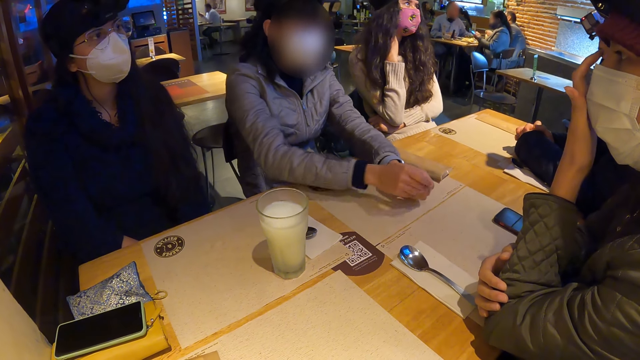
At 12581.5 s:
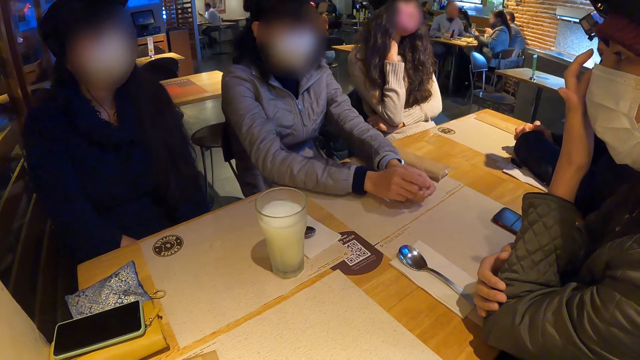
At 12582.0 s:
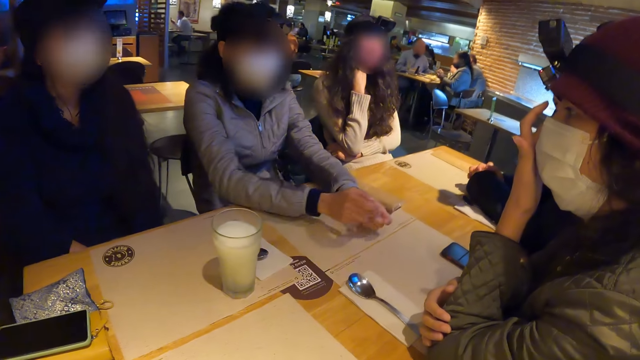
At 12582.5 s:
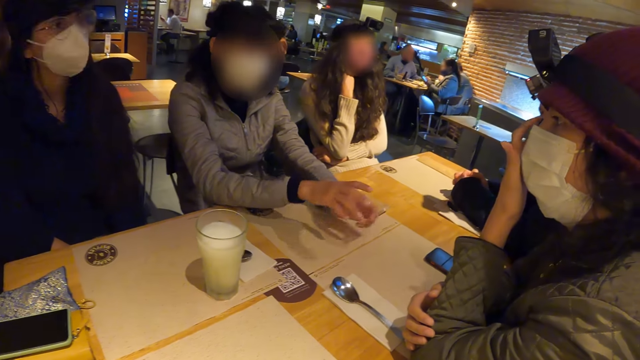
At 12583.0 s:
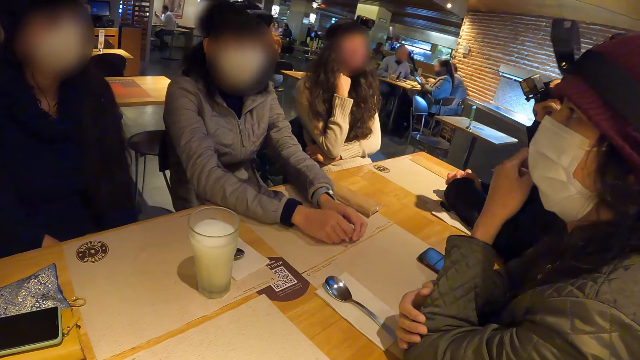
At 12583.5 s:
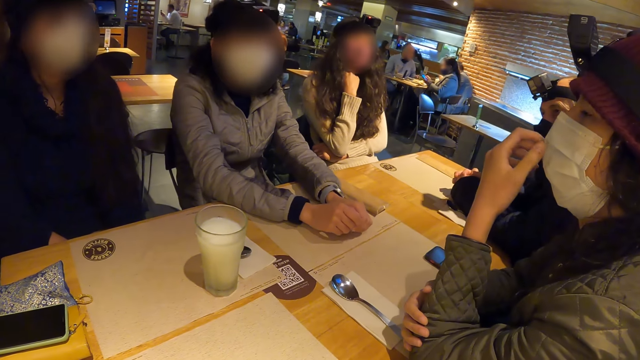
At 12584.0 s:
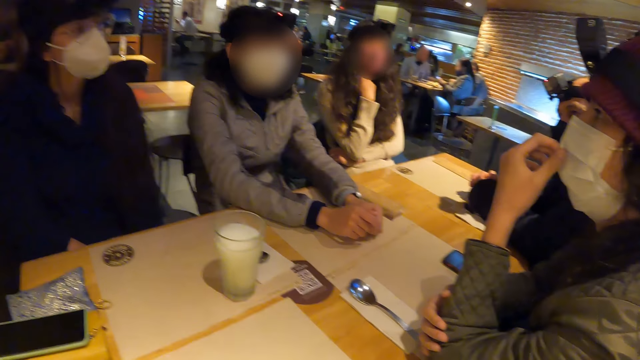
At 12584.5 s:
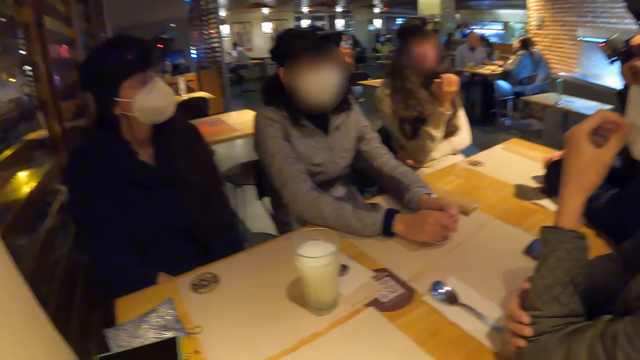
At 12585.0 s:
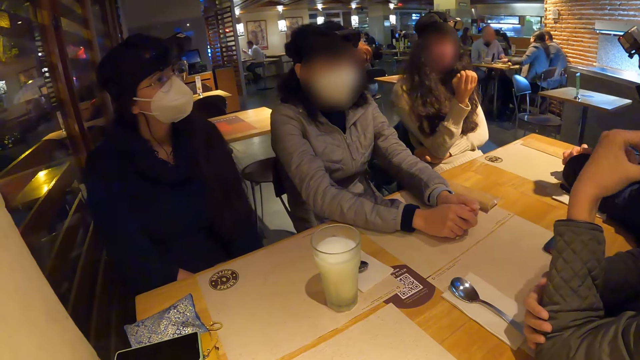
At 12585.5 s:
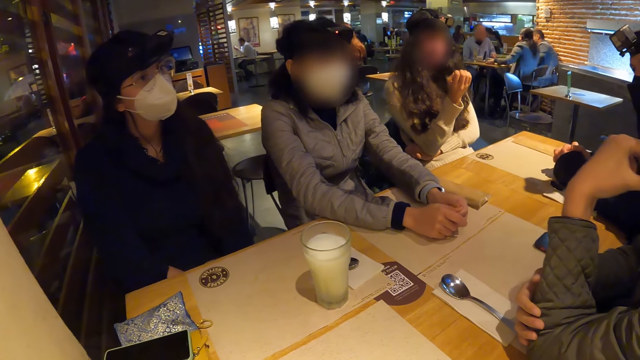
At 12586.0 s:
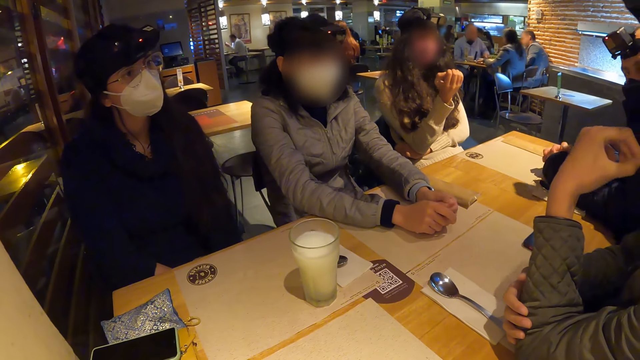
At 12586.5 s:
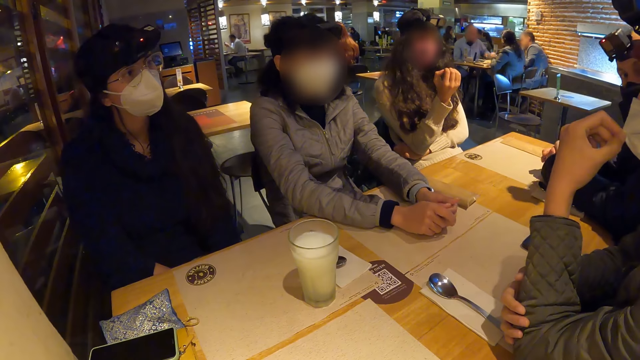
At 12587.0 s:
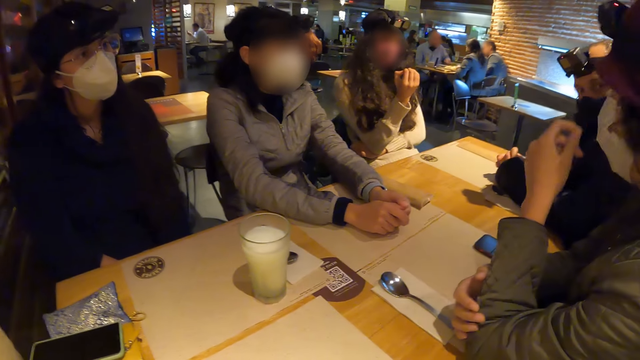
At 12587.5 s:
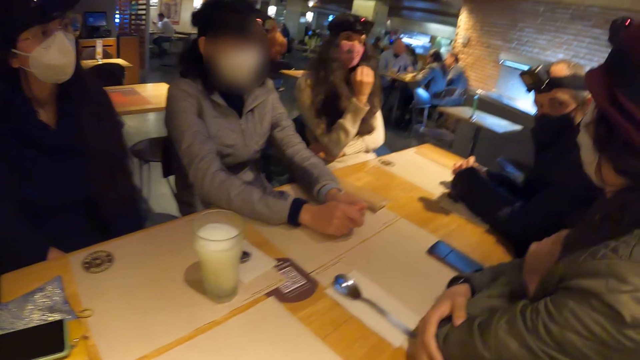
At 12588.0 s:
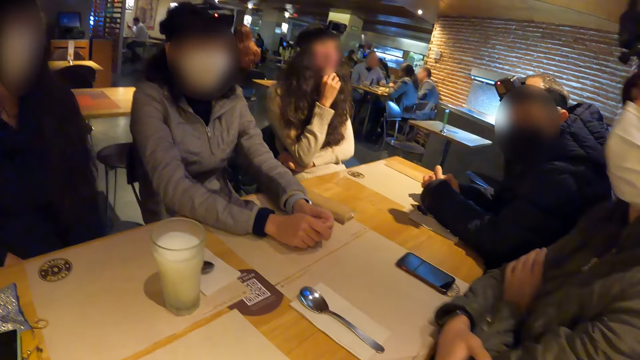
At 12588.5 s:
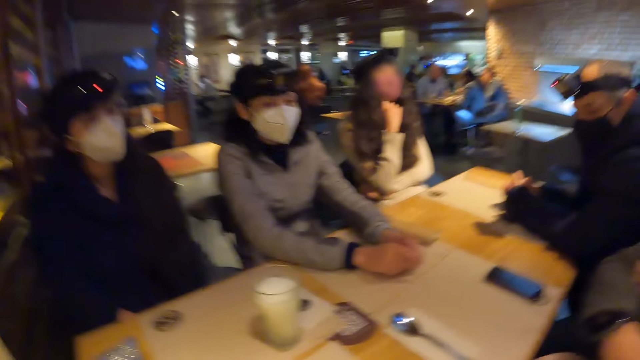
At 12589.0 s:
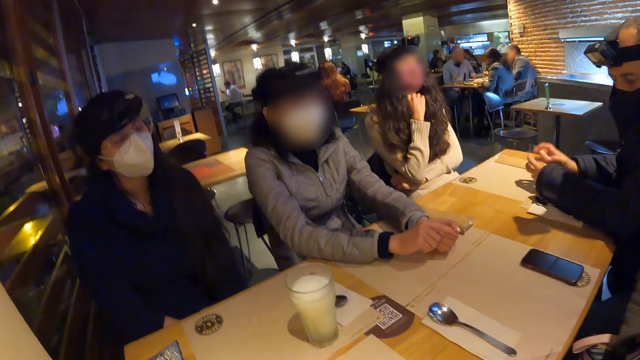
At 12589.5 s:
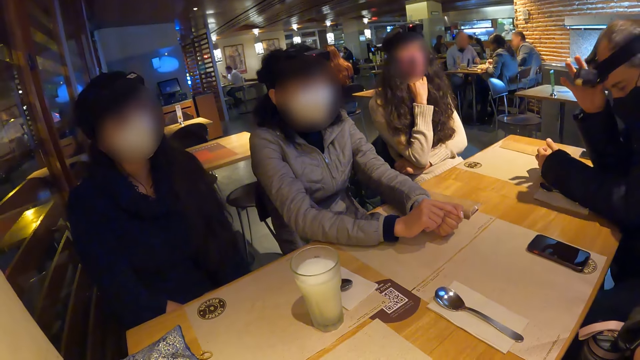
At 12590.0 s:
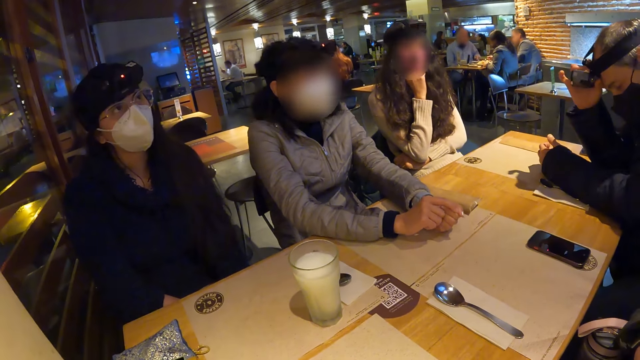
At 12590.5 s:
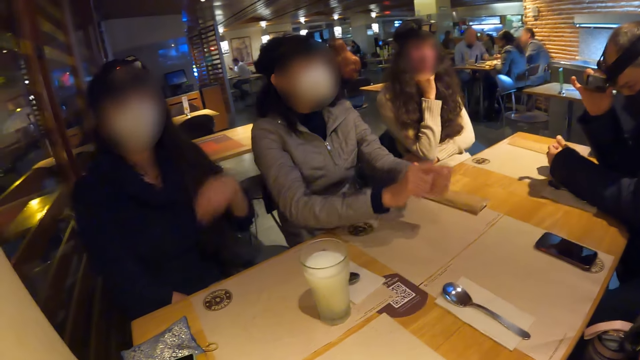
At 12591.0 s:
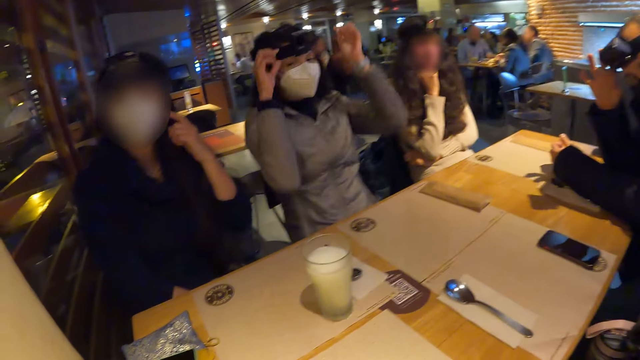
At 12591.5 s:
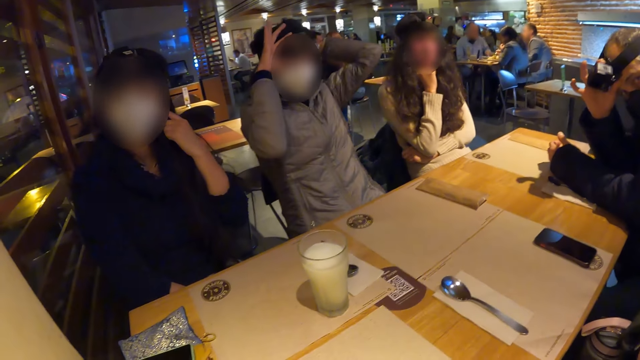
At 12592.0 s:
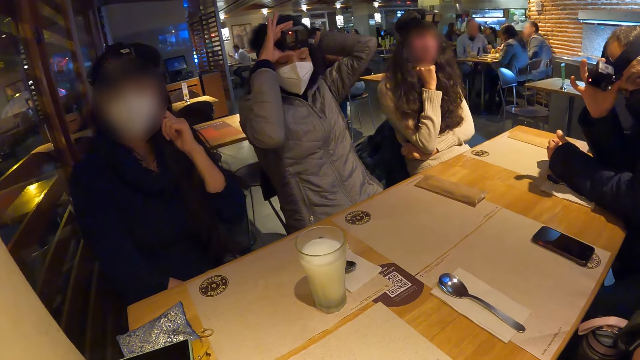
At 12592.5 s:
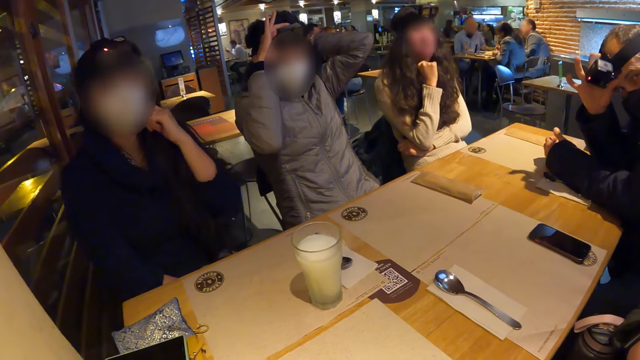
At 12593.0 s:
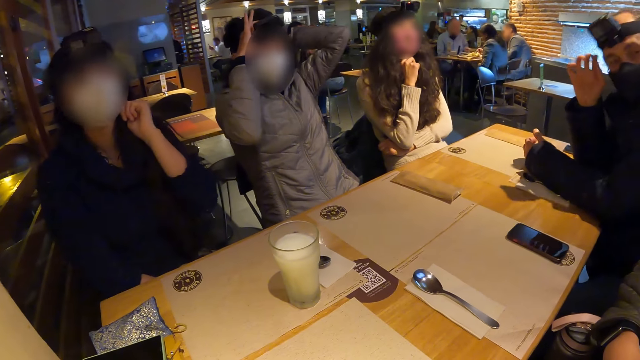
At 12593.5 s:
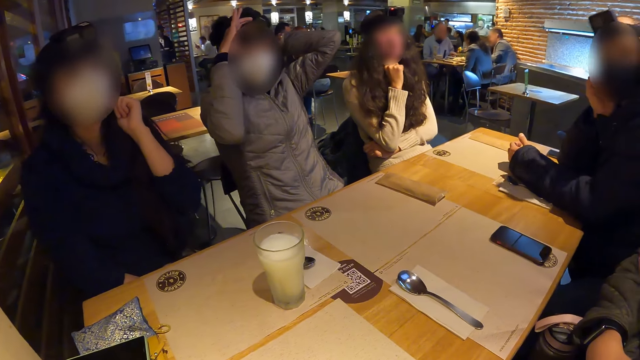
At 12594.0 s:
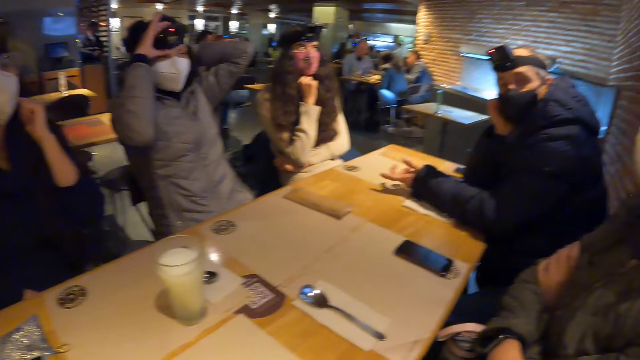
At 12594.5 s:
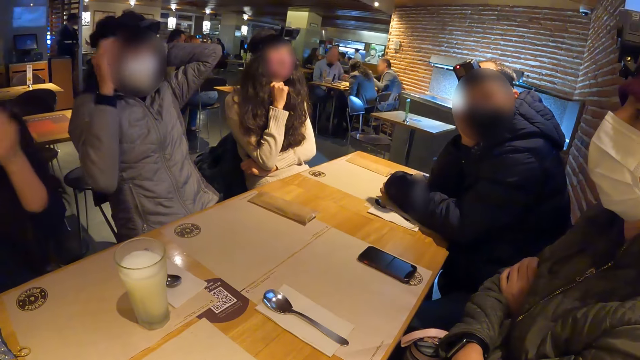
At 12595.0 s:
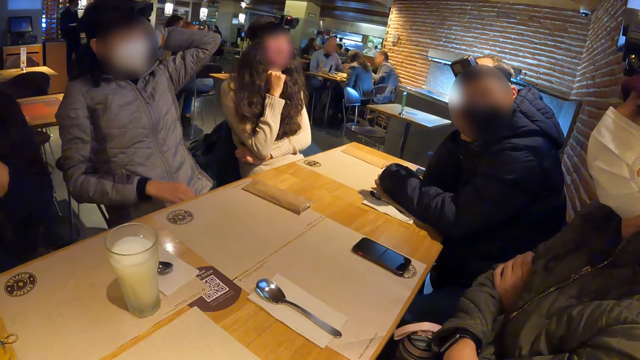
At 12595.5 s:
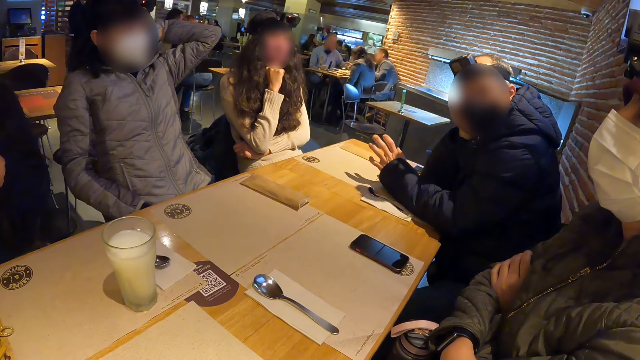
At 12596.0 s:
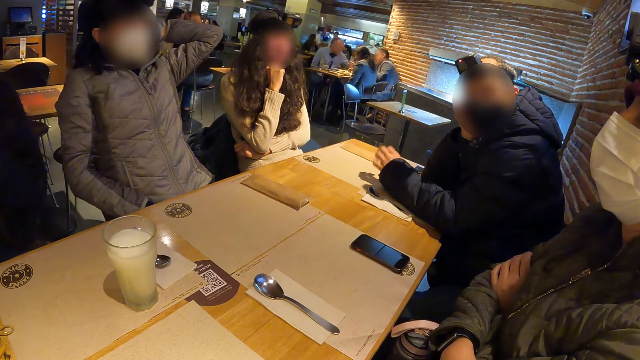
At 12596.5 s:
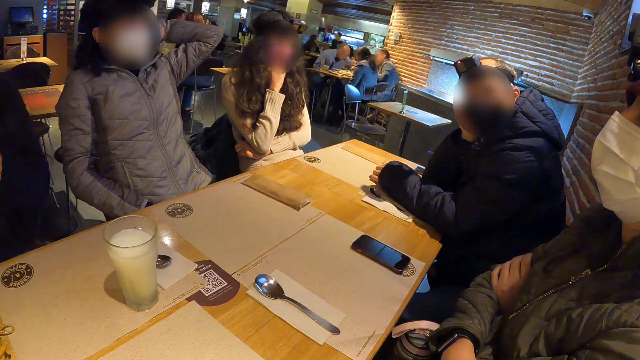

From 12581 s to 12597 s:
A man adjusts his nose mask with his left hand. Another man adjusts a camera on his head with his right hand. A woman adjusts the camera on her head with her hands.

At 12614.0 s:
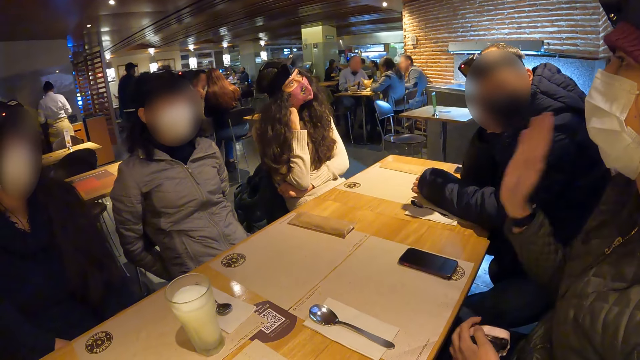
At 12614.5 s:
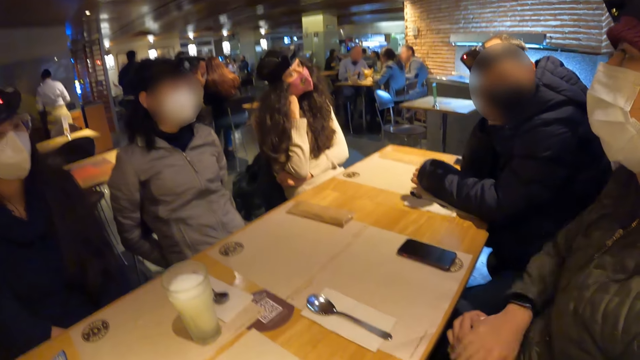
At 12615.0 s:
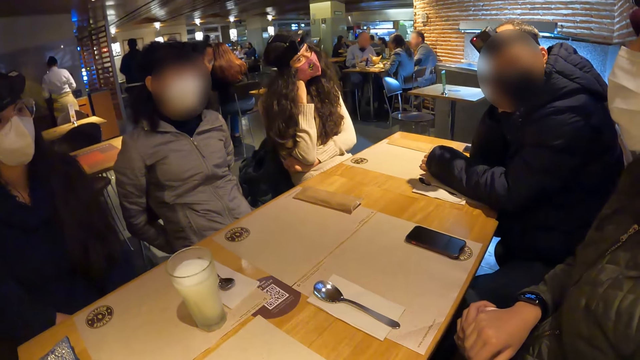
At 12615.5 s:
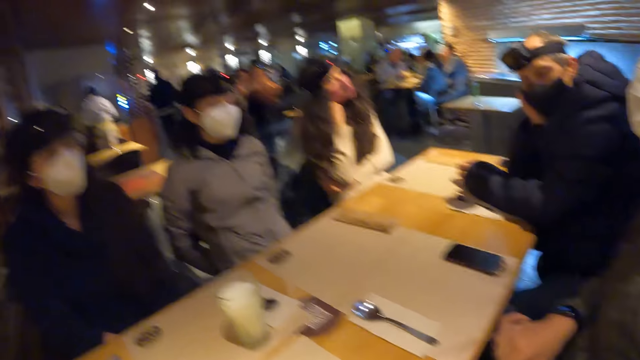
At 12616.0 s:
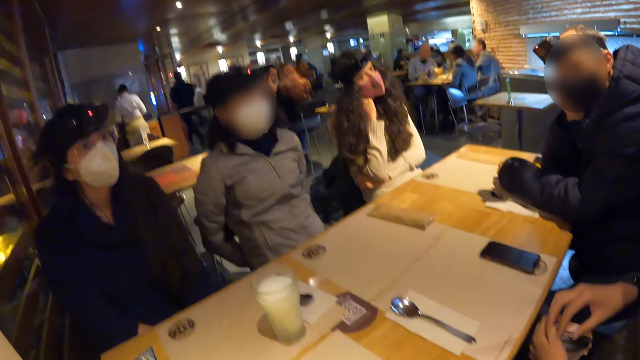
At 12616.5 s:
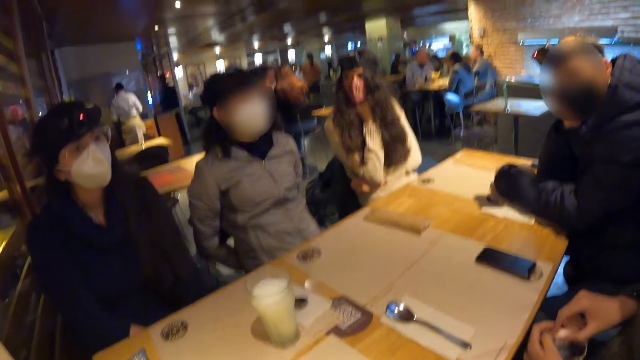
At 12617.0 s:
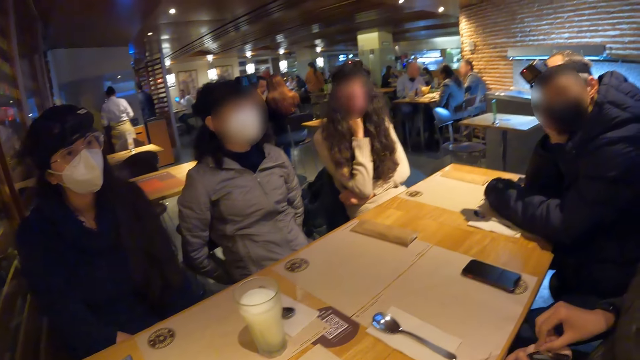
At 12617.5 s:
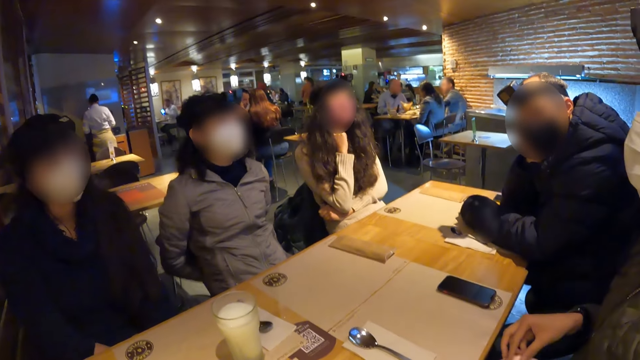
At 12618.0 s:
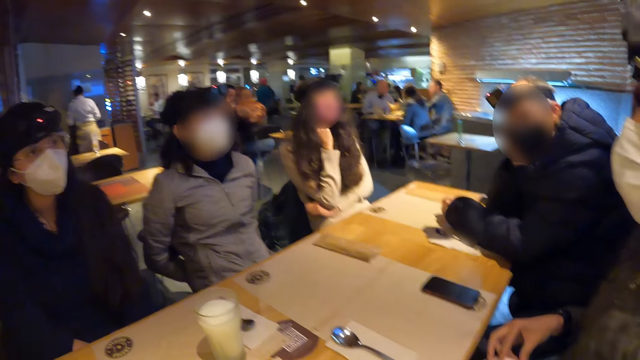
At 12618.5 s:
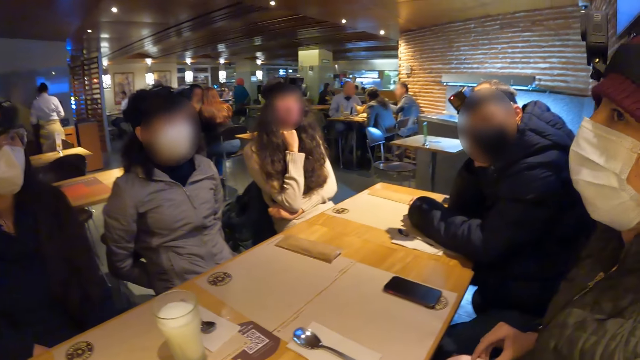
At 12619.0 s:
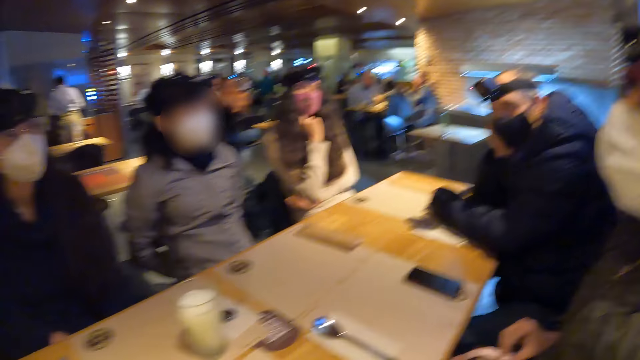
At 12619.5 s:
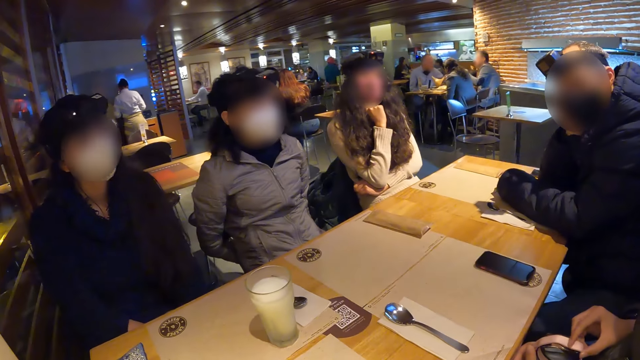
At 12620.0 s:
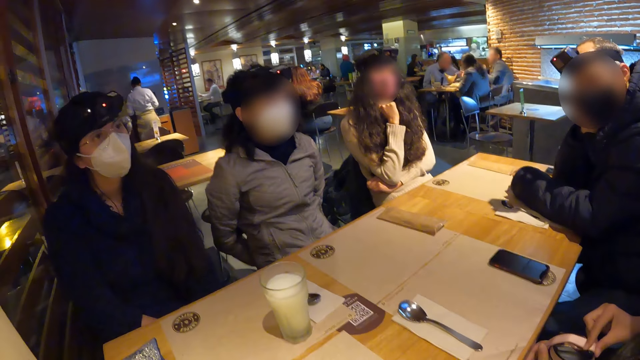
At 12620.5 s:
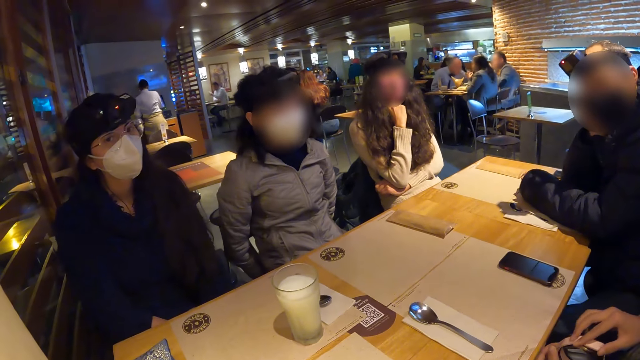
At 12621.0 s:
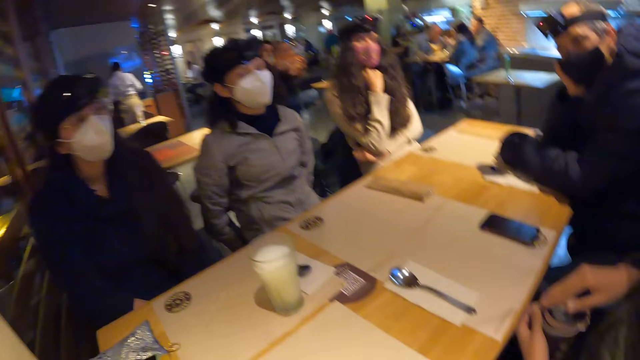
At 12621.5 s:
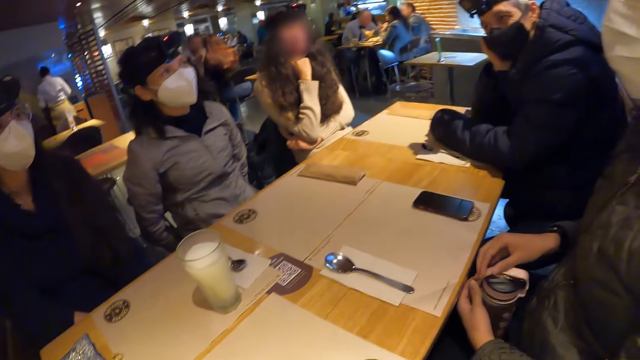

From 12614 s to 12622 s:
A man adjusts the handle of the bottle of water with his hands.
